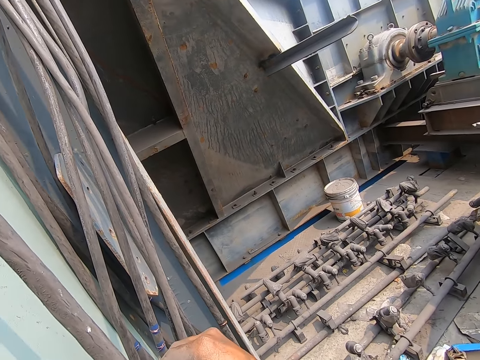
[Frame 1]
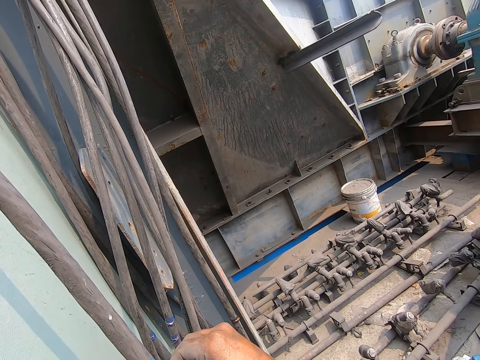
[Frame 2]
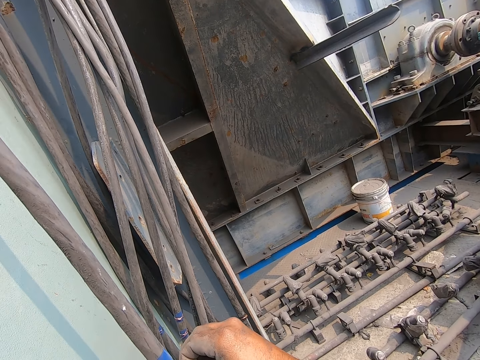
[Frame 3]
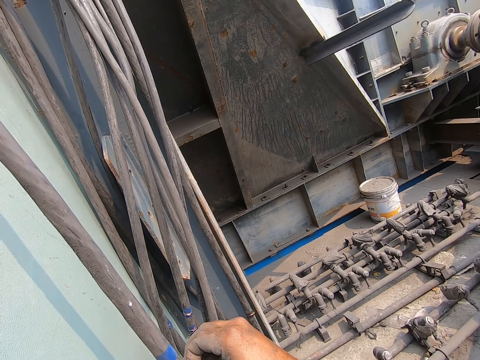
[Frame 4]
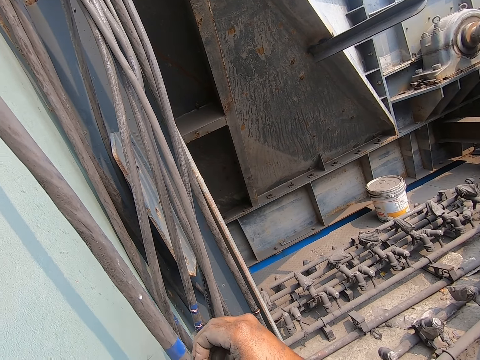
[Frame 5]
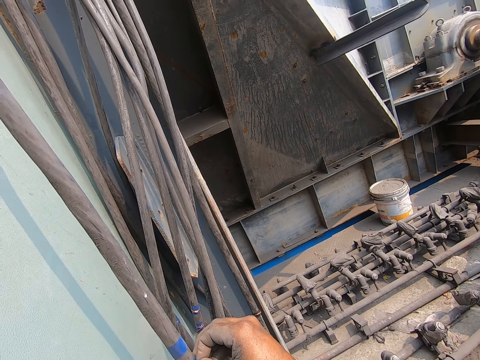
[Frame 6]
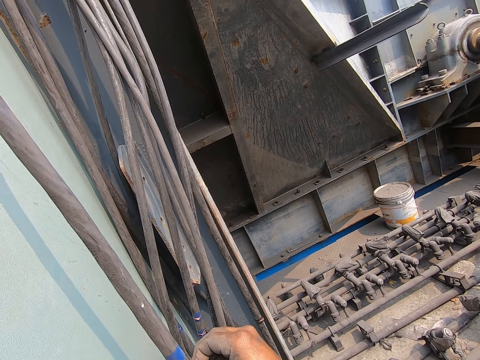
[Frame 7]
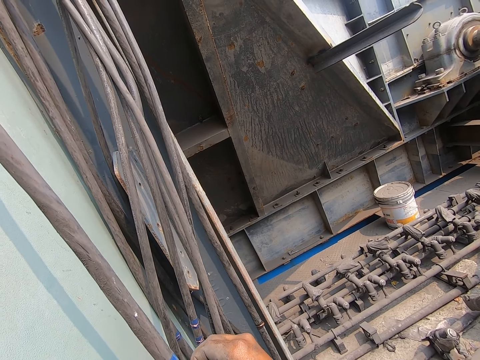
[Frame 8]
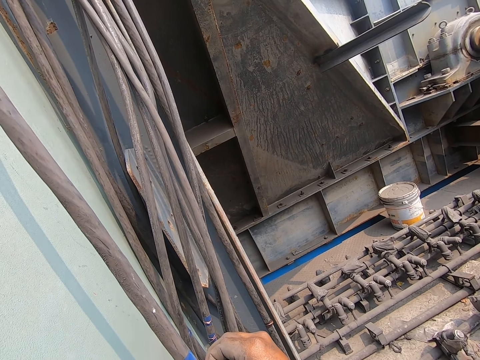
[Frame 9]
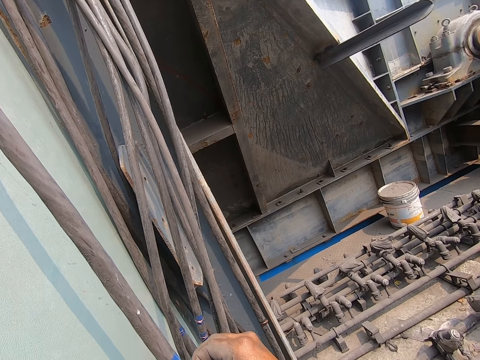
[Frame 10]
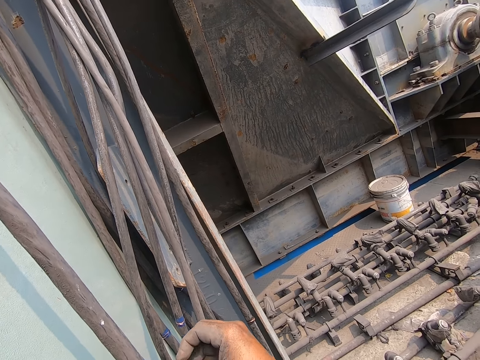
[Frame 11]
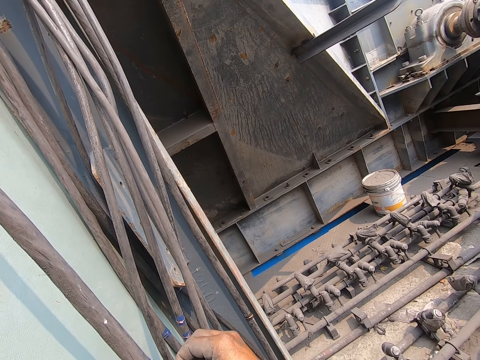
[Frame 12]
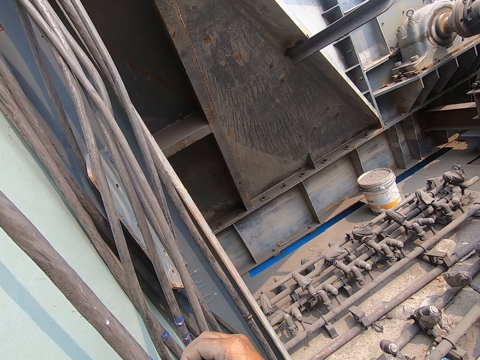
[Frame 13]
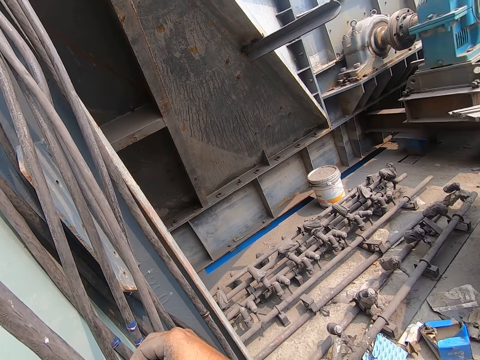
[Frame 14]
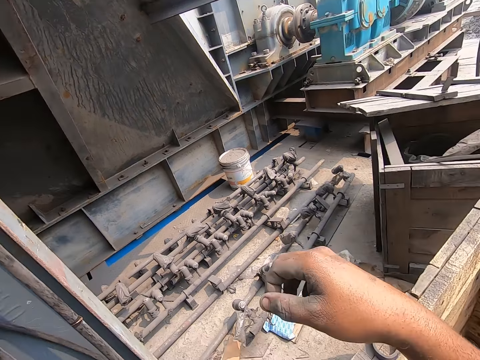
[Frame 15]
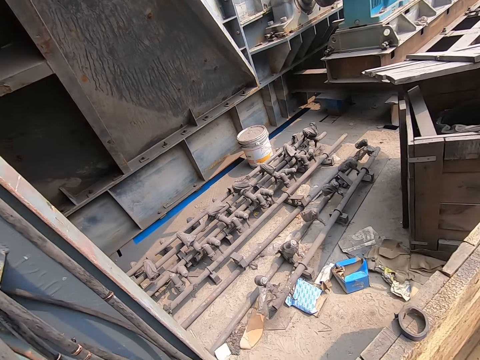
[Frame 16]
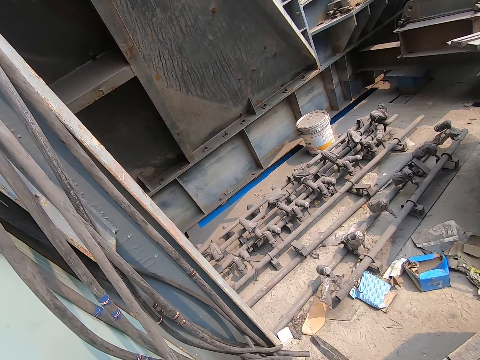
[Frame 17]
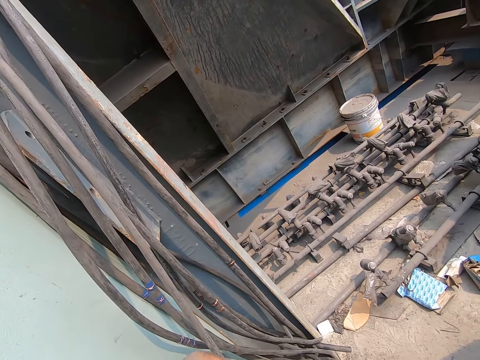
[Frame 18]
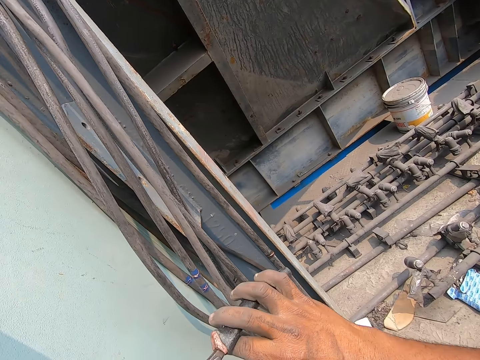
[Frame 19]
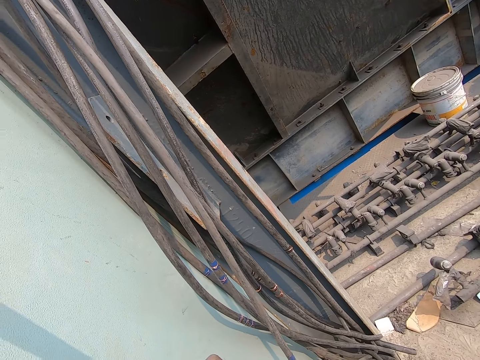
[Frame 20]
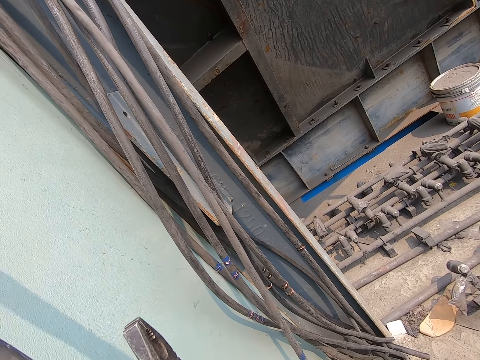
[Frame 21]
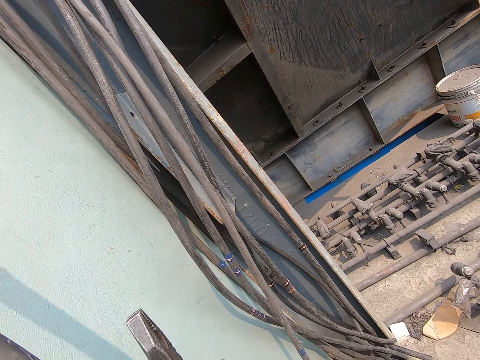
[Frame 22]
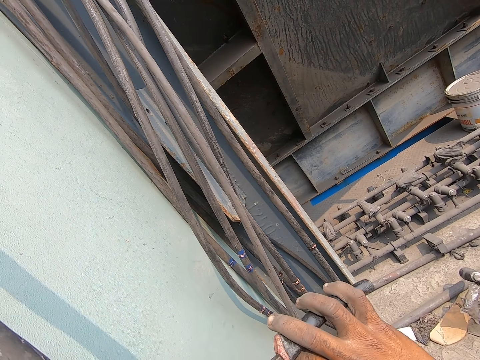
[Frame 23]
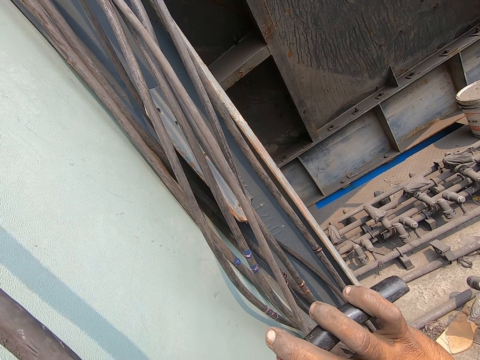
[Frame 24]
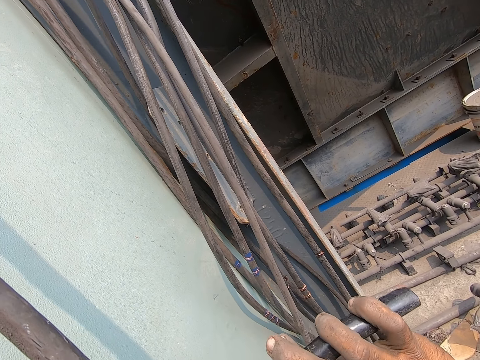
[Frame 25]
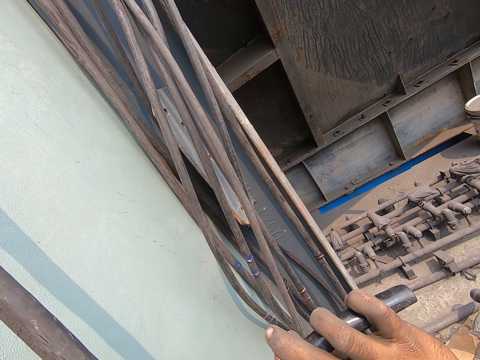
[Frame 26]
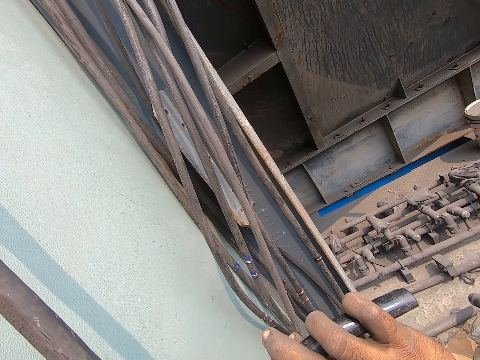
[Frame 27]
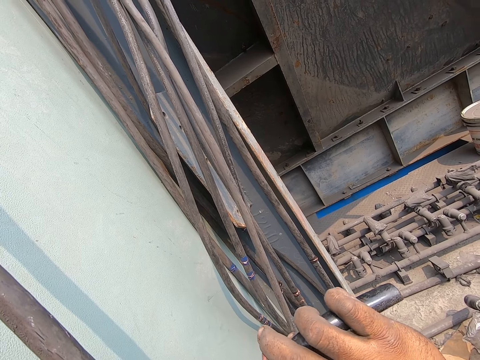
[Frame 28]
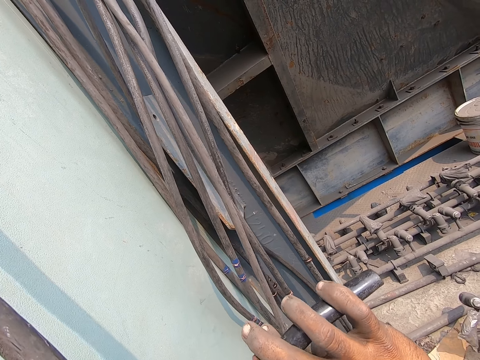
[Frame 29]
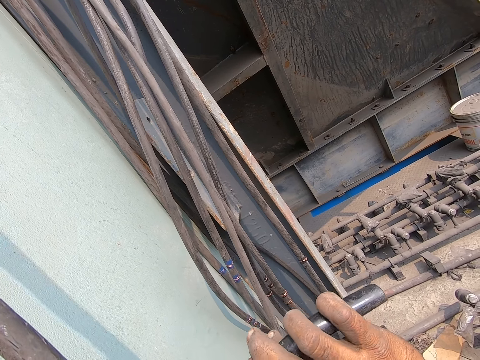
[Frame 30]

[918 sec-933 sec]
The camera wearer holds a cable with a wire. He picks up the plier from the wooden crate with his right hand. He tightens the aluminium wires on the cable with the plier in his right hand.

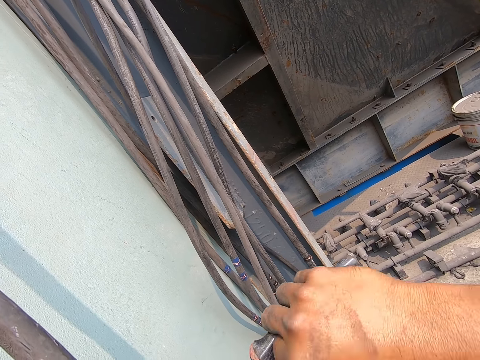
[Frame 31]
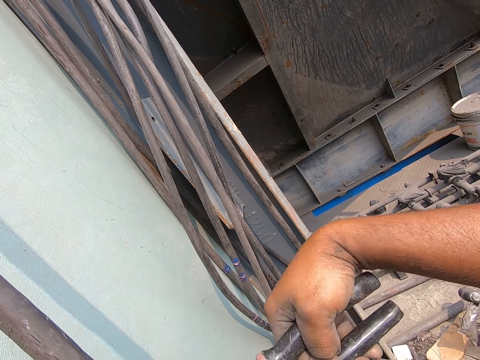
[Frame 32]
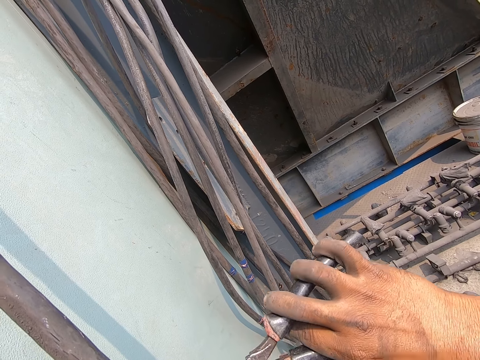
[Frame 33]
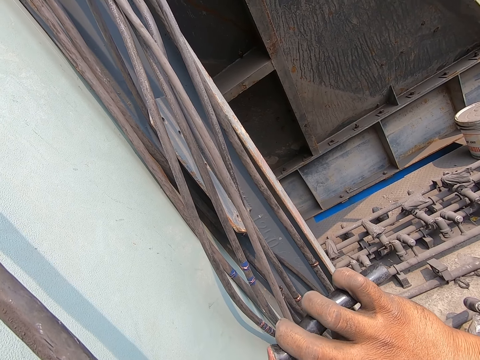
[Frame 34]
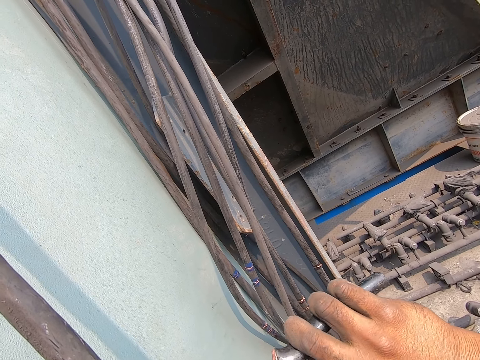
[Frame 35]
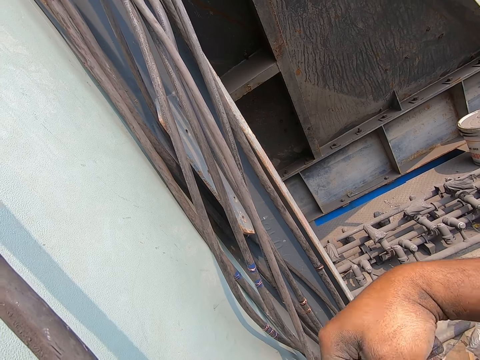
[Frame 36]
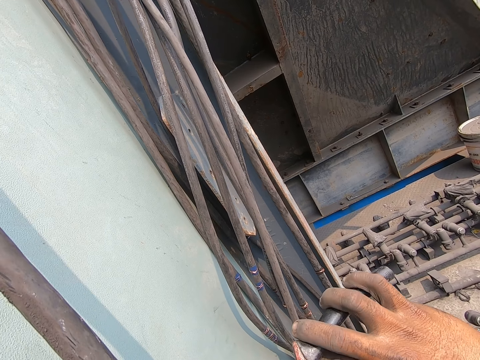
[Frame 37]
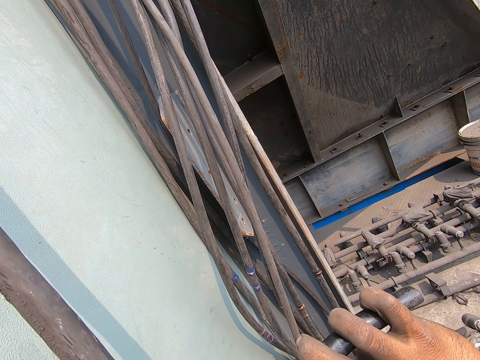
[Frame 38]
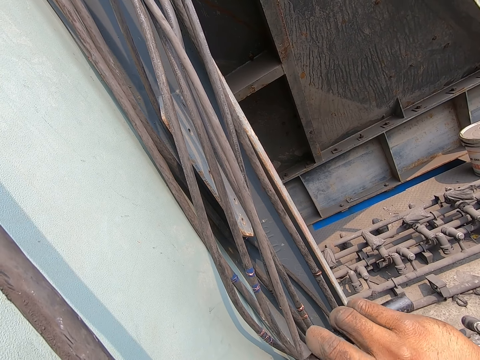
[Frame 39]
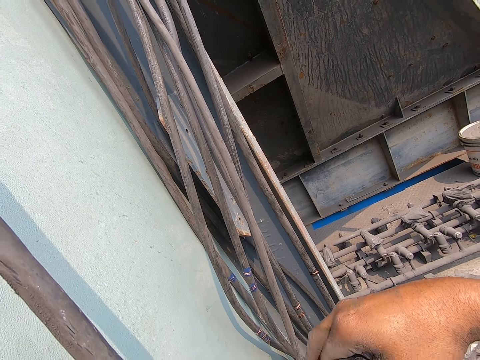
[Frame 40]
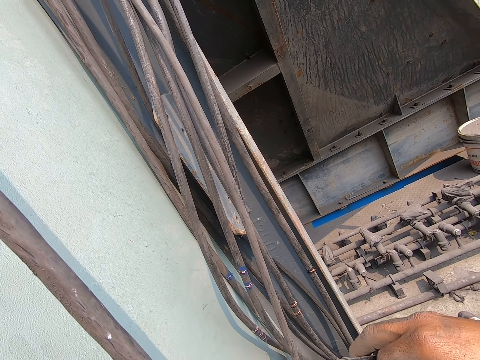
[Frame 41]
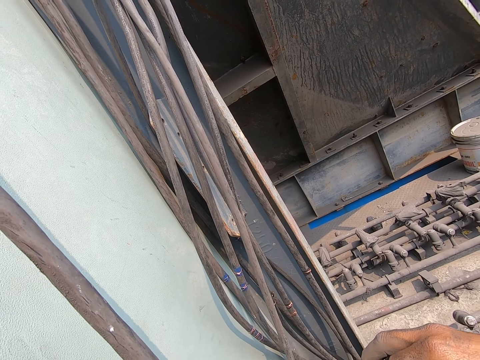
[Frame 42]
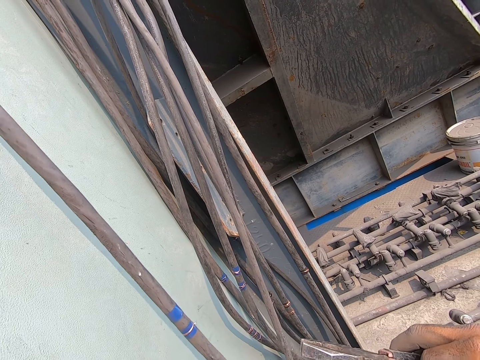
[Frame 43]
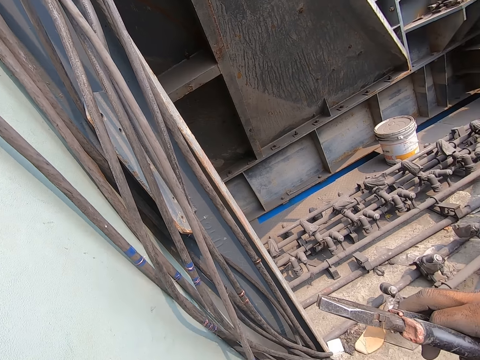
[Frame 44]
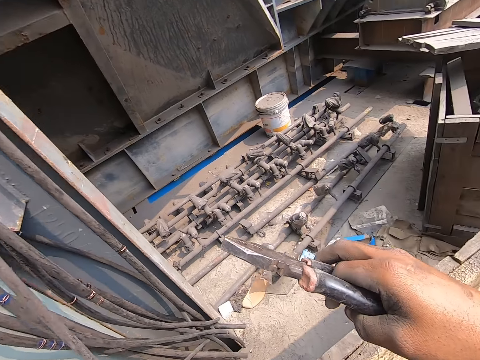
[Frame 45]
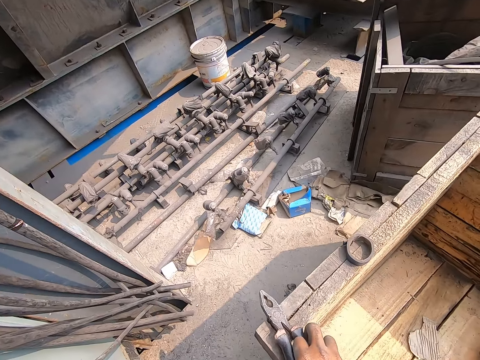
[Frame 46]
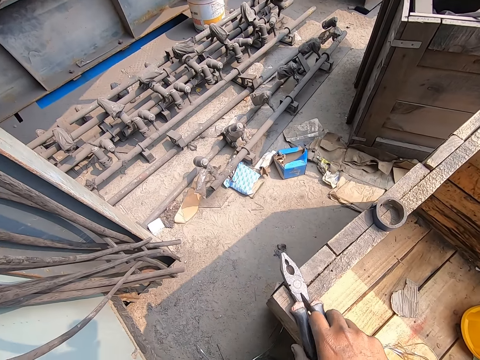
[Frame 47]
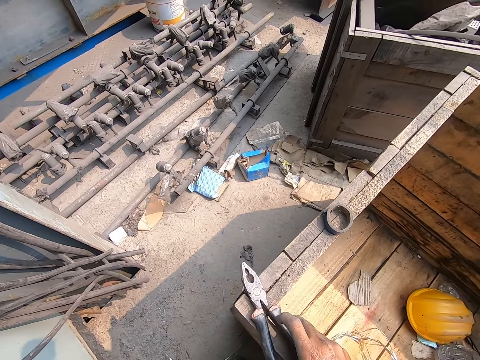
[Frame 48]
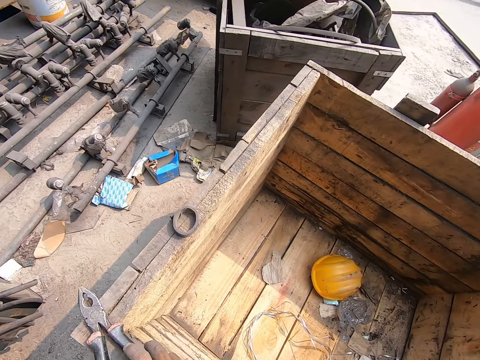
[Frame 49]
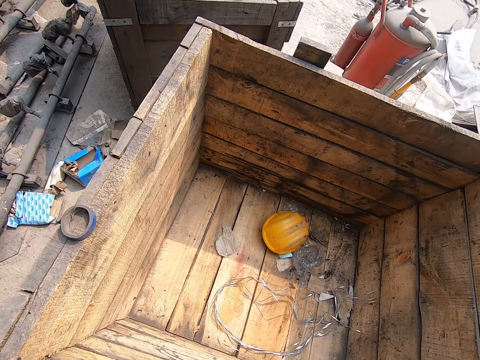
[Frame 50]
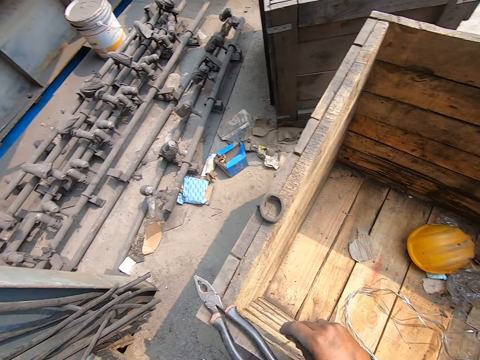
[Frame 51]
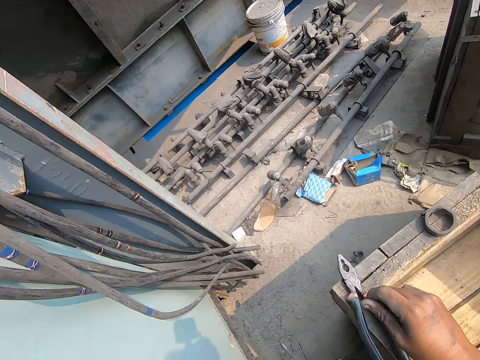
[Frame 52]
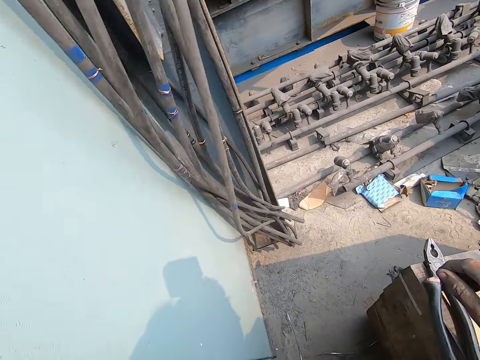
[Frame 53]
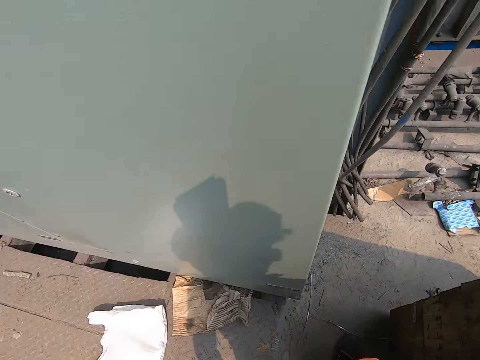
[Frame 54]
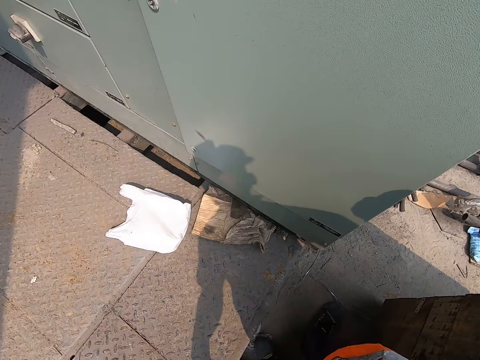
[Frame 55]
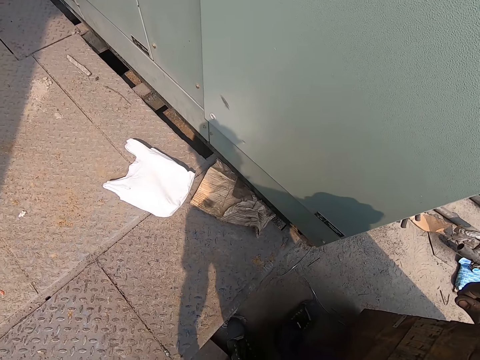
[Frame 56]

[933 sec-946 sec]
The camera wearer leaves the wire in his left hand. He places the plier in his right hand on the wooden crate. He looks around the workshop.
